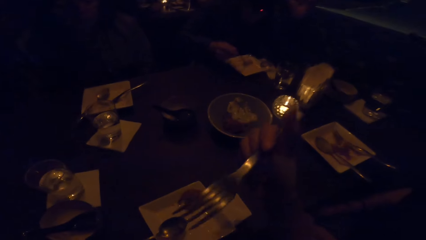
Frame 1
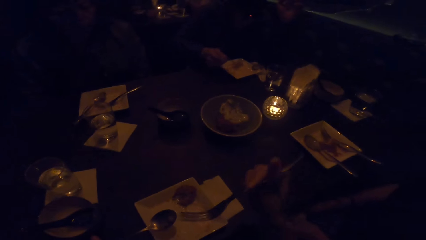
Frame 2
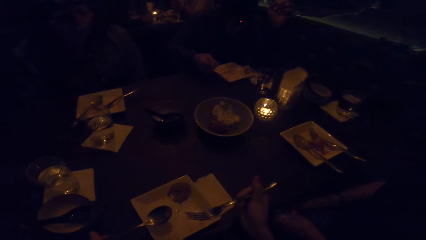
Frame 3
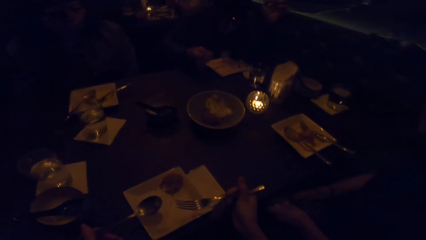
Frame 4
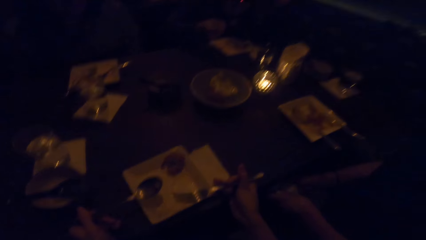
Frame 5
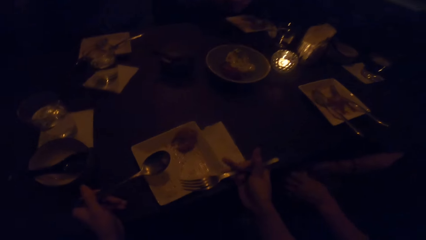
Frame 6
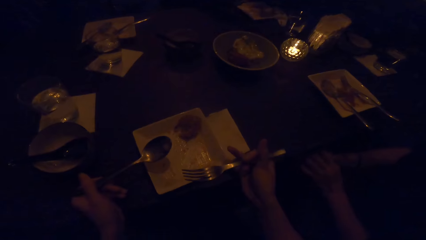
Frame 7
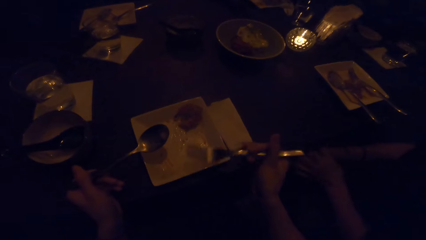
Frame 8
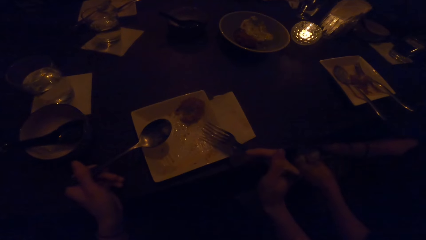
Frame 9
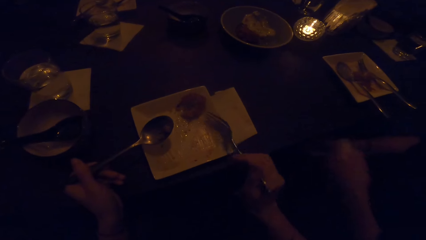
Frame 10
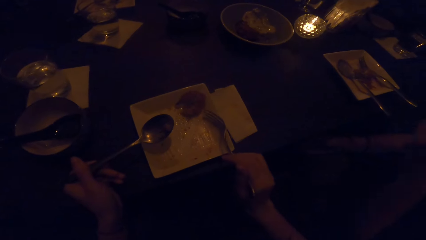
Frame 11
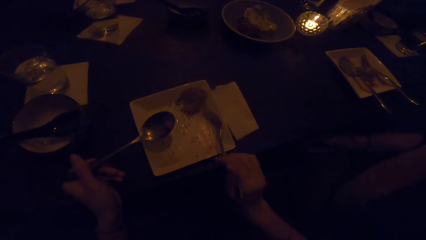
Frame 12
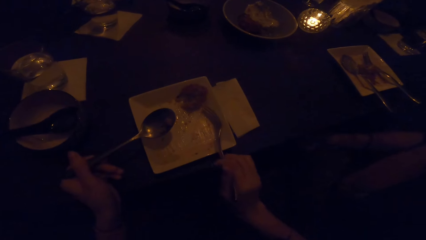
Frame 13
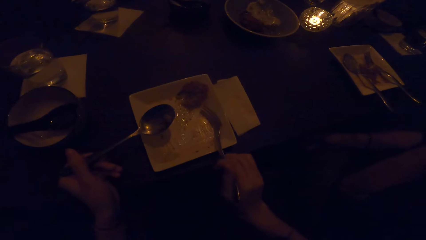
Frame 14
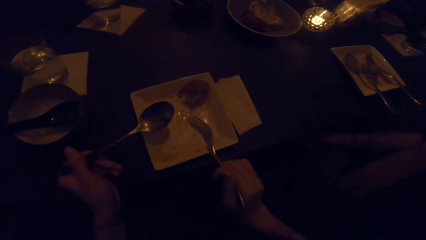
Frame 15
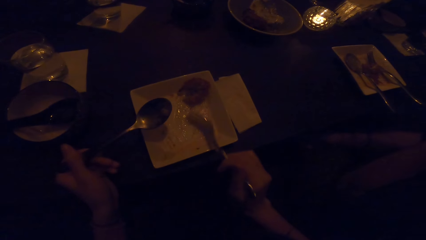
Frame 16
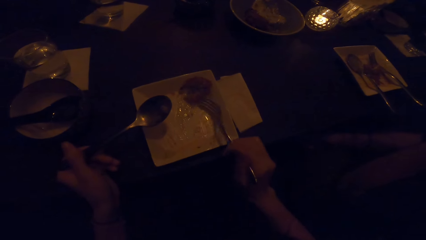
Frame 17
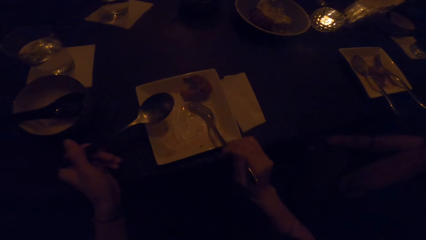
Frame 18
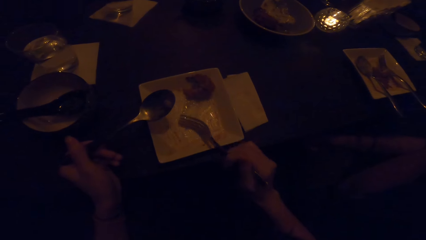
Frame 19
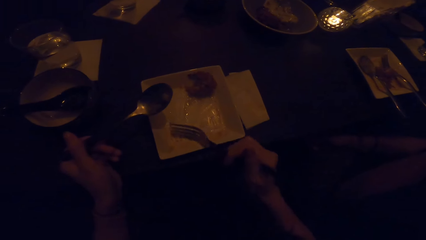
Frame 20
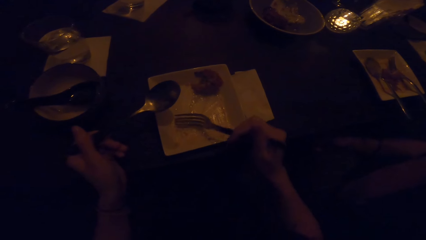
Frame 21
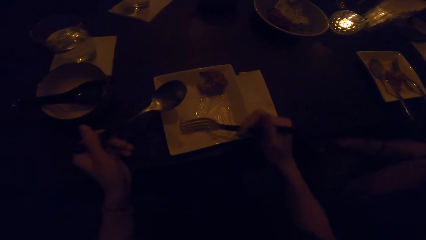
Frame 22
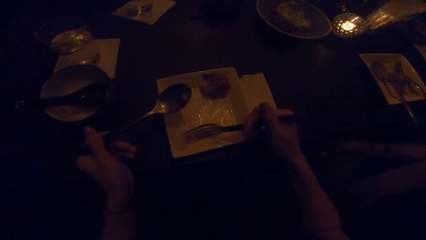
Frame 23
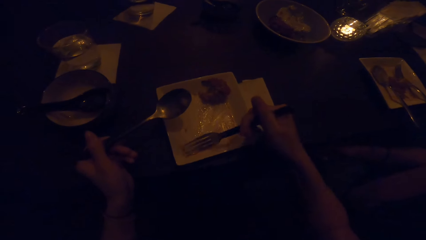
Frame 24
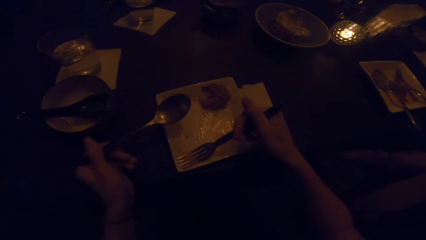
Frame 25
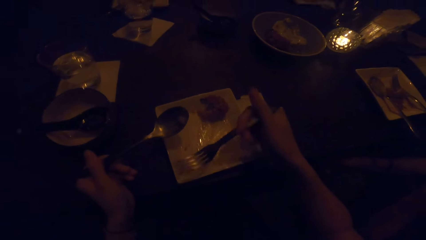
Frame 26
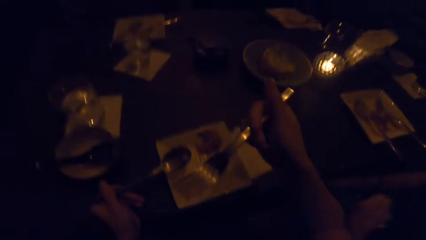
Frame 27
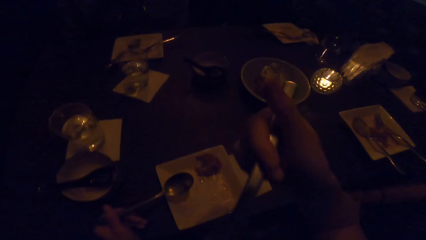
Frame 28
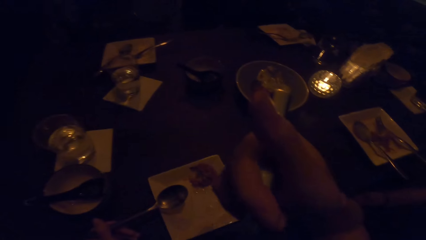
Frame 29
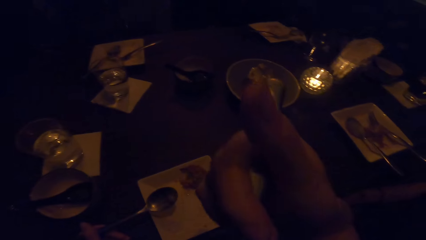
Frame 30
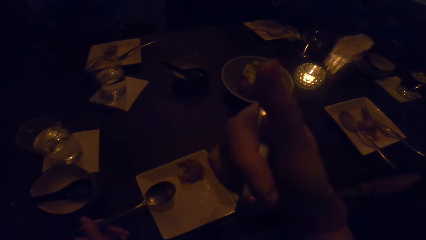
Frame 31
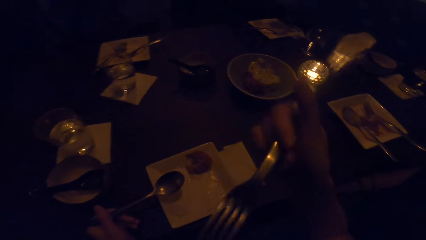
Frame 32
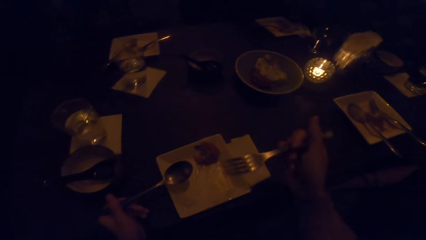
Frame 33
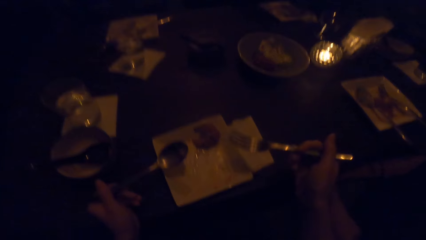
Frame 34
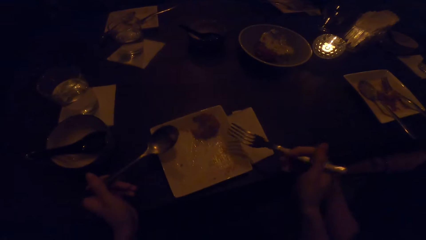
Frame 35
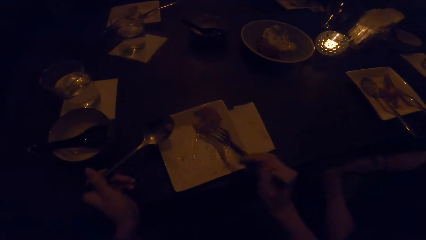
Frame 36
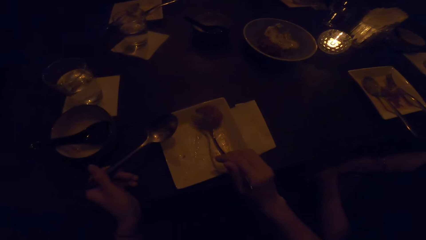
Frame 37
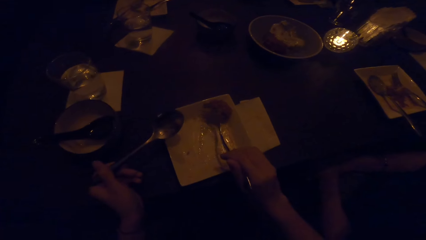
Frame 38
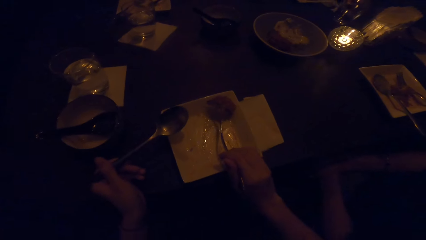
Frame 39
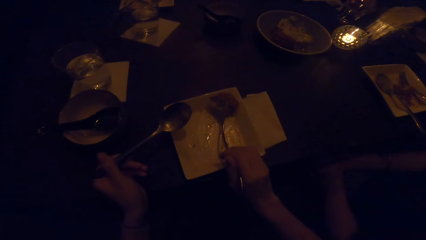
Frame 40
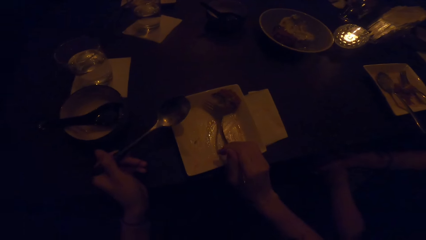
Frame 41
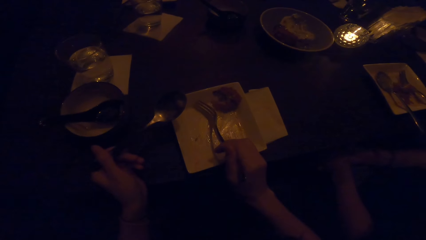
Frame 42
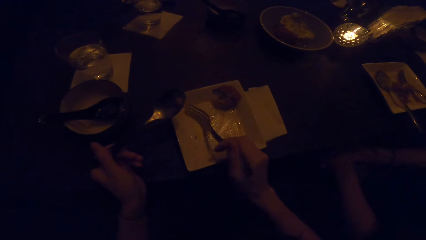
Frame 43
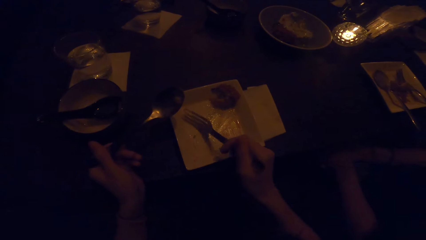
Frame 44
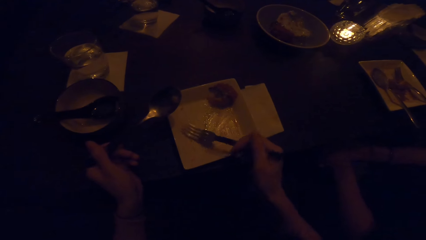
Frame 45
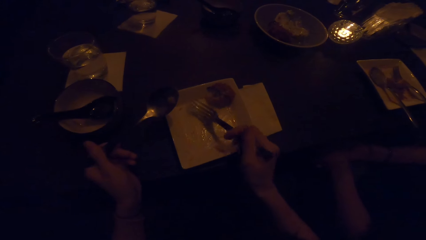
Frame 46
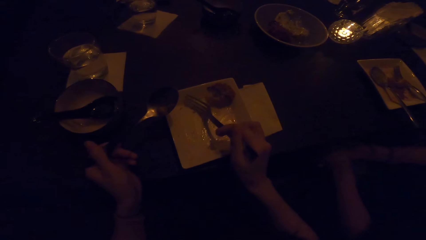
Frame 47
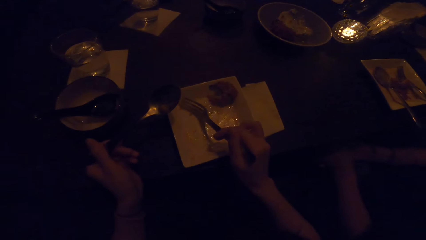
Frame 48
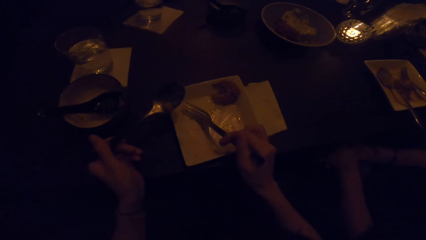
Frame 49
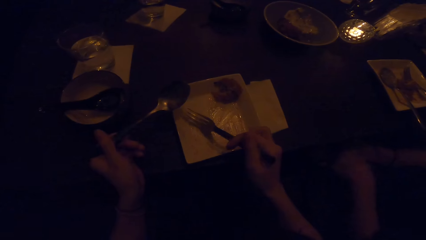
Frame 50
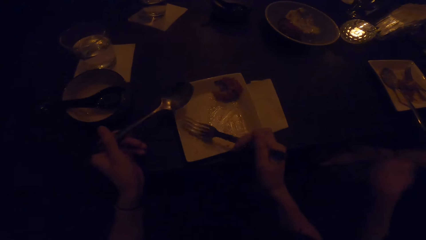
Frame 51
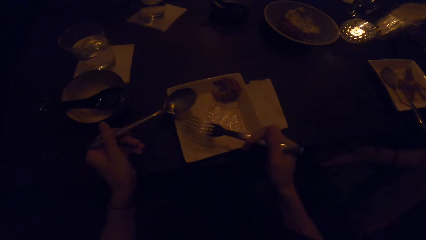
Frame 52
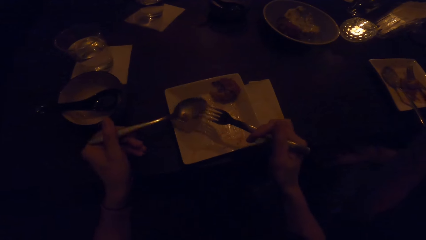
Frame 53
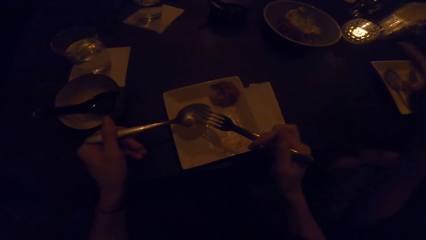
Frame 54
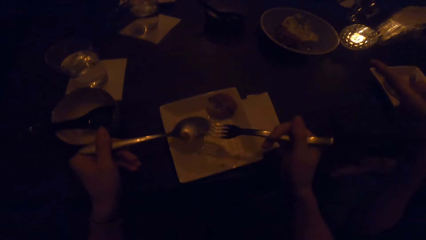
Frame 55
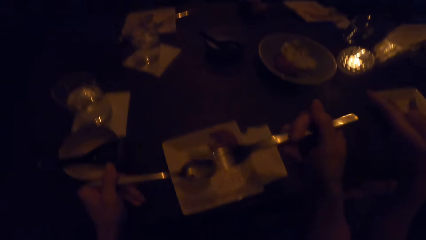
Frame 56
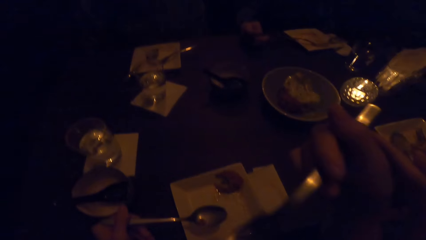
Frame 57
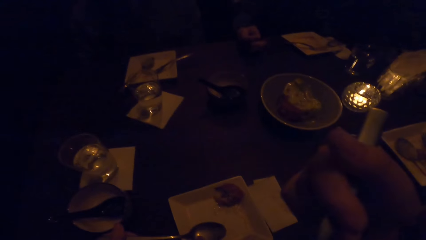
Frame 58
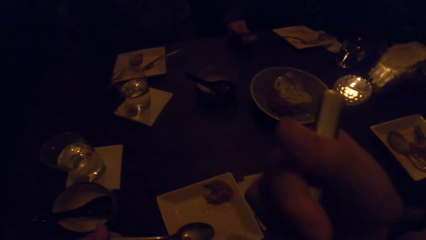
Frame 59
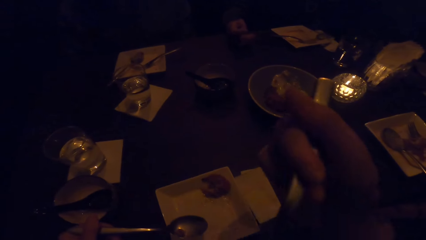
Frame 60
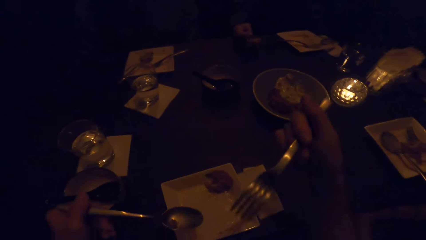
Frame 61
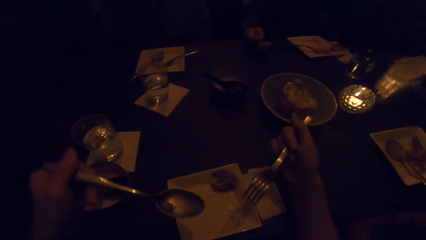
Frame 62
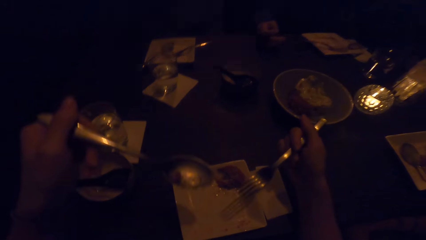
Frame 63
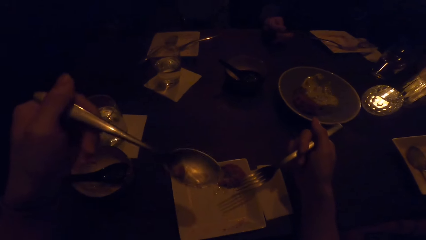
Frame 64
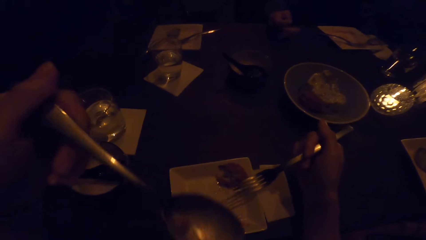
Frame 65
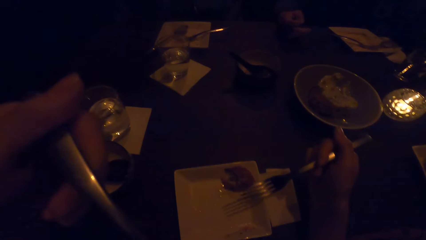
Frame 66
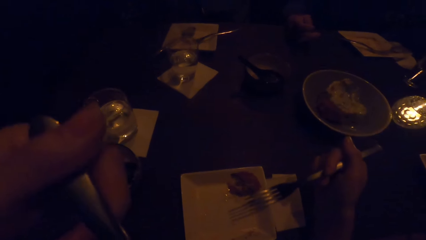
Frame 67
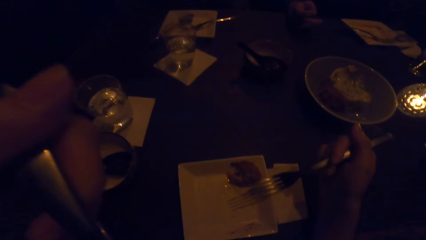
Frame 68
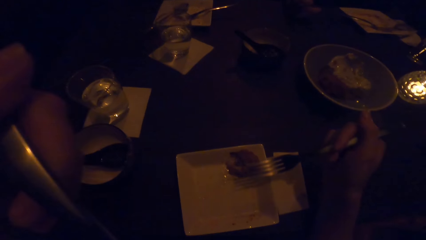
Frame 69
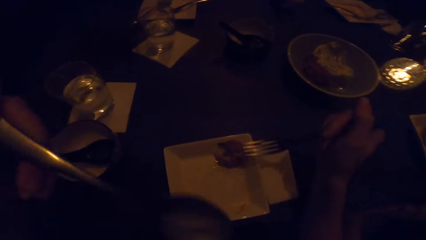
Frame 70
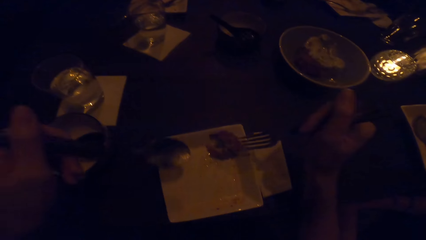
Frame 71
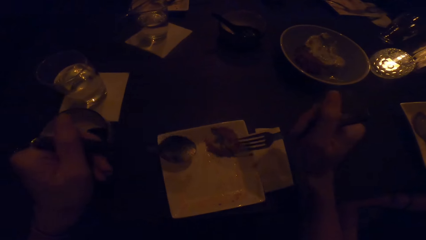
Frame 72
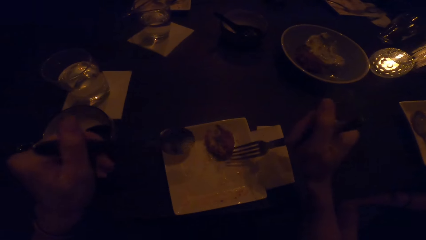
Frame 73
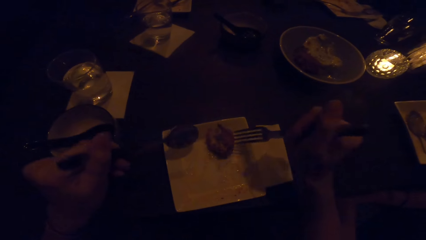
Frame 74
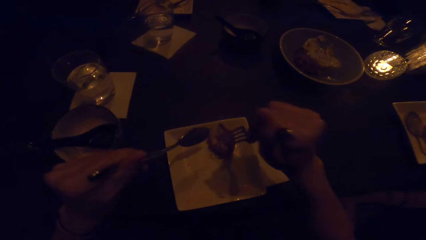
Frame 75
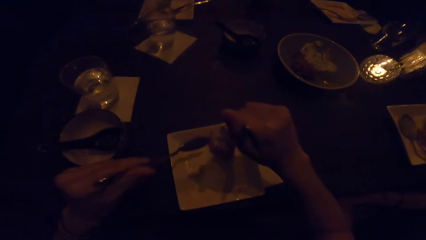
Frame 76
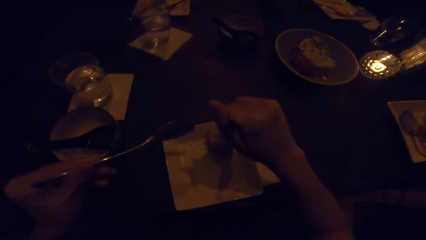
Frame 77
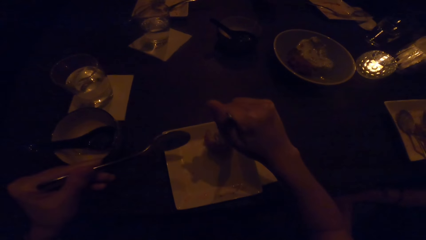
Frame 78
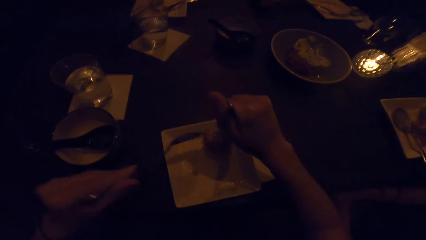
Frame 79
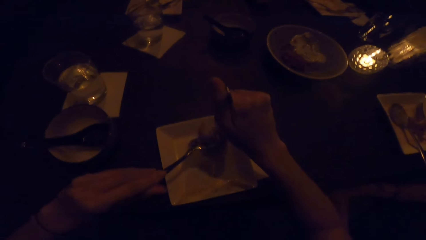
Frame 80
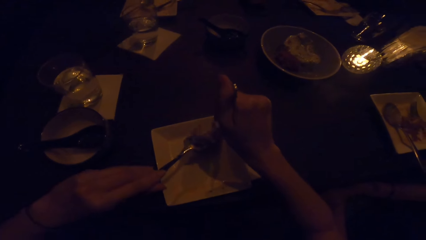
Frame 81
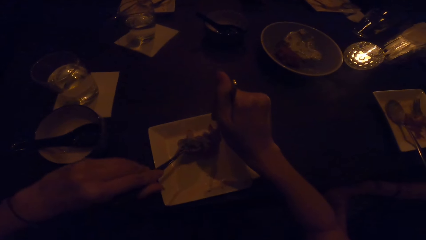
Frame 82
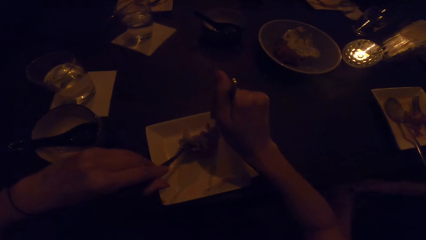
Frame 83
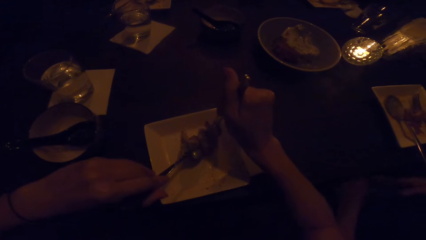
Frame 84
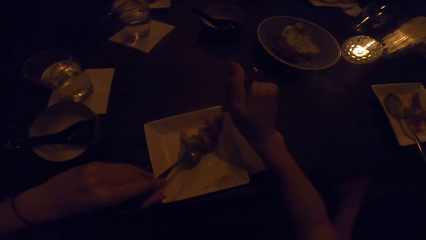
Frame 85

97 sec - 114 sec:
A man eats the dessert. The camera wearer scrapes the plate with the cutlery in her right hand. She moves the fork in the plate. She eats the crumbs from the plate. She scrapes the plate with the cutlery in her right hand. She moves the fork in the plate. She eats the crumbs from the plate. She eats the crumbs from the spoon. She divides the dessert in two with the cutlery in her right hand. She holds the food with the fork and spoon.
